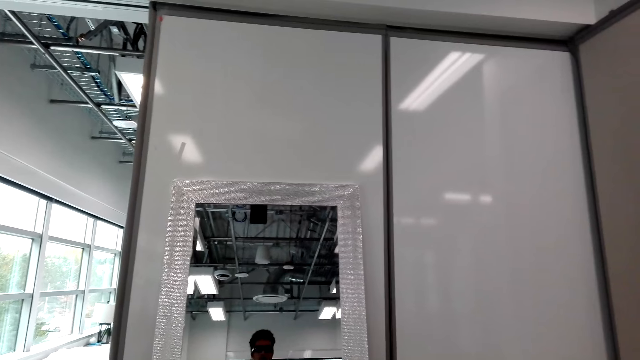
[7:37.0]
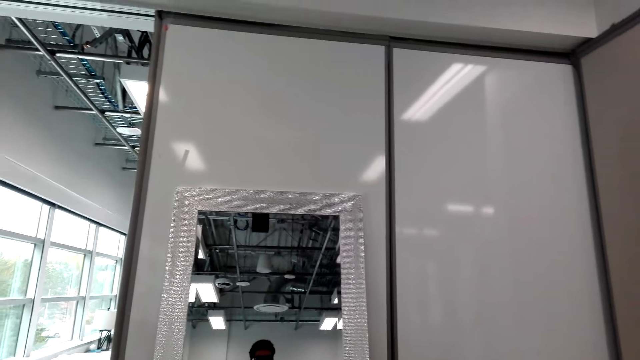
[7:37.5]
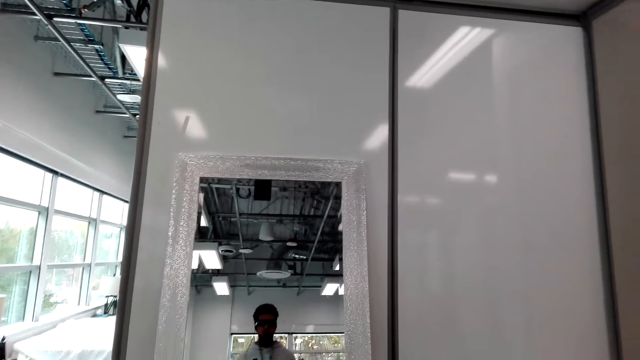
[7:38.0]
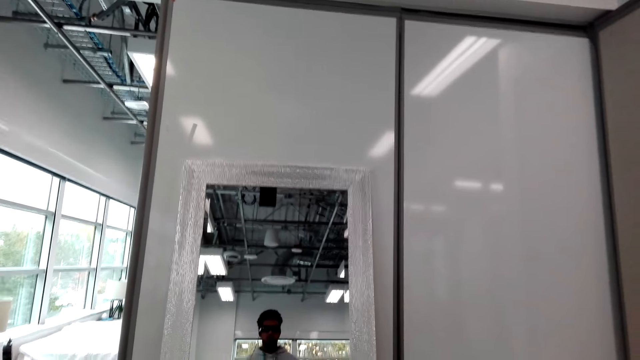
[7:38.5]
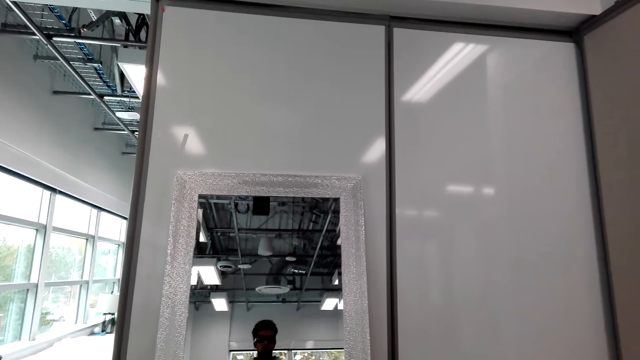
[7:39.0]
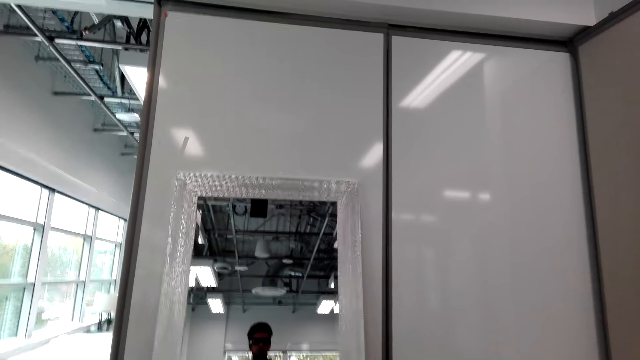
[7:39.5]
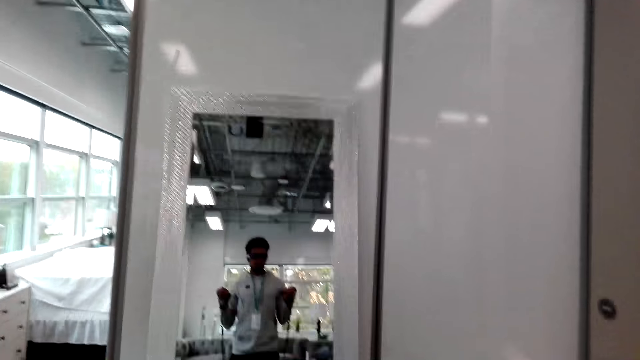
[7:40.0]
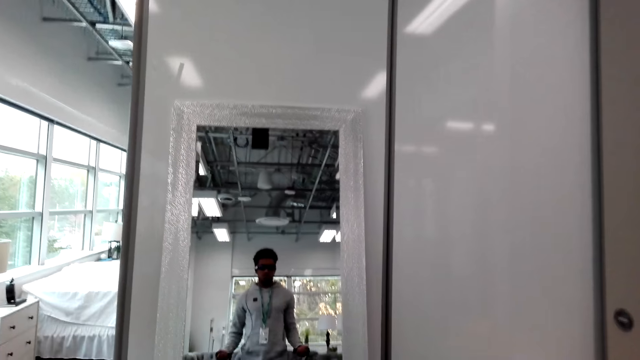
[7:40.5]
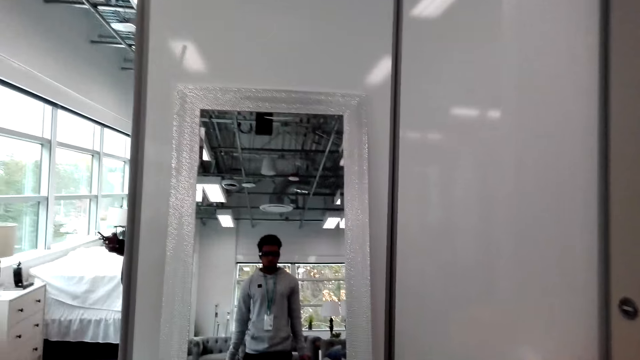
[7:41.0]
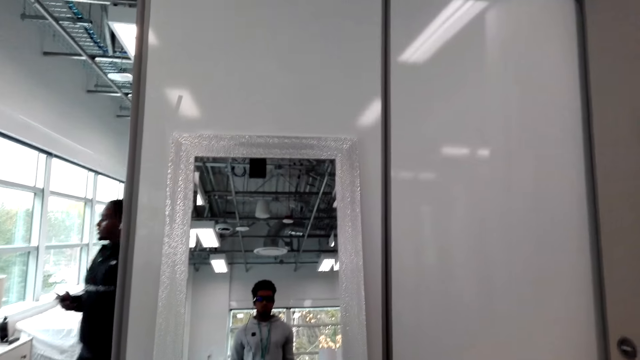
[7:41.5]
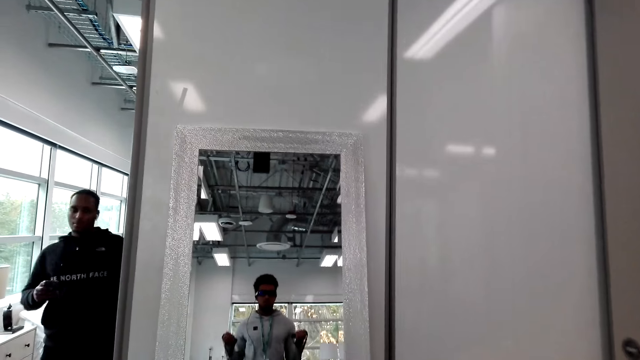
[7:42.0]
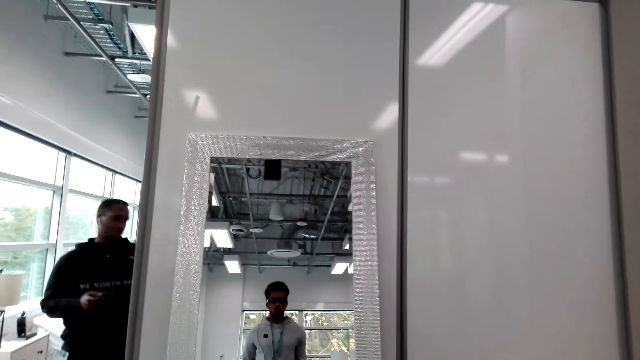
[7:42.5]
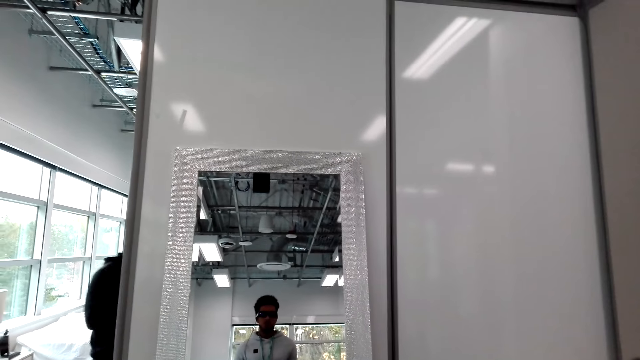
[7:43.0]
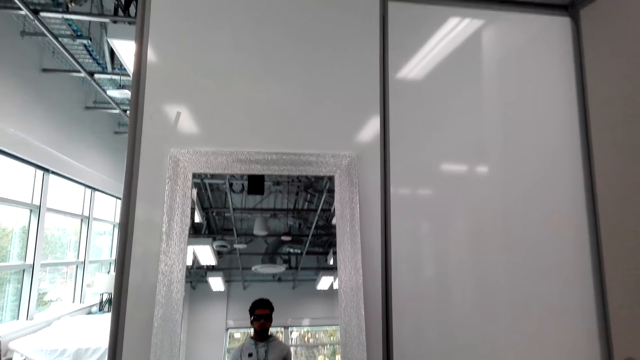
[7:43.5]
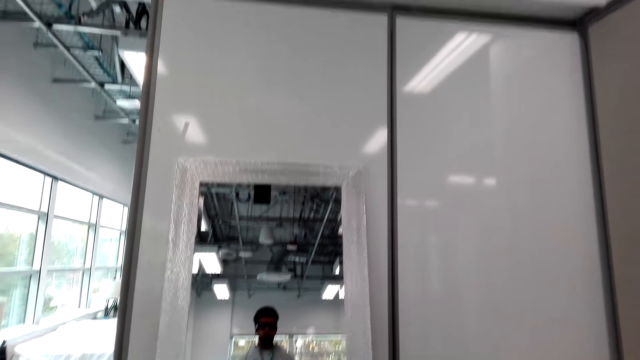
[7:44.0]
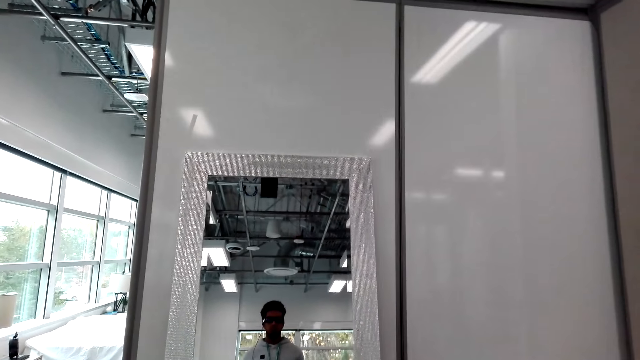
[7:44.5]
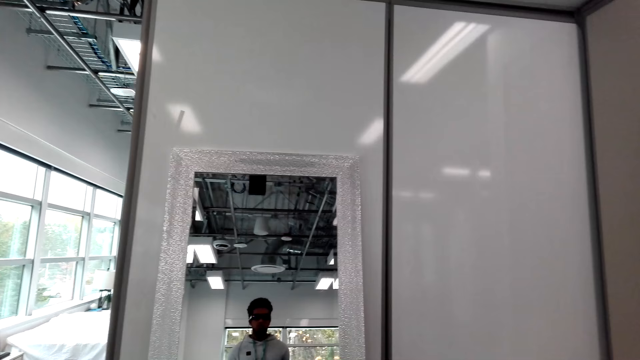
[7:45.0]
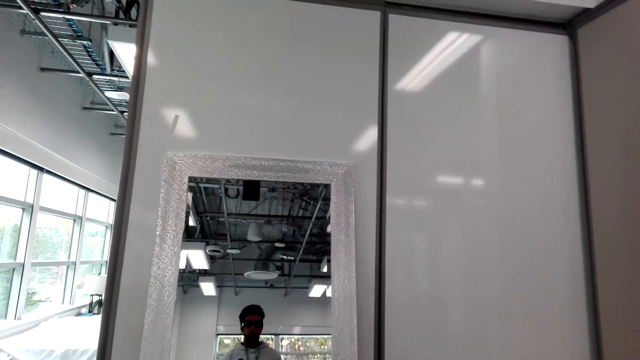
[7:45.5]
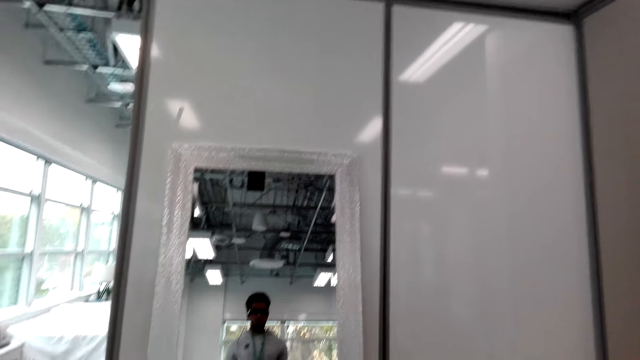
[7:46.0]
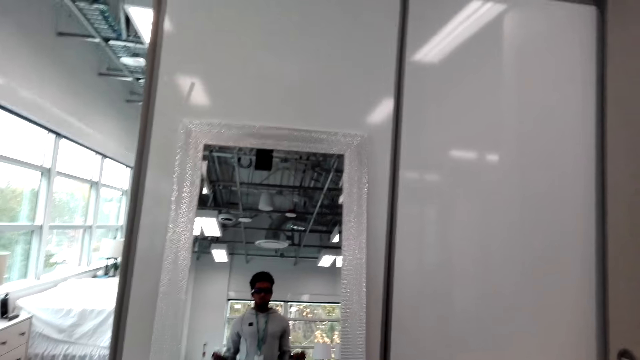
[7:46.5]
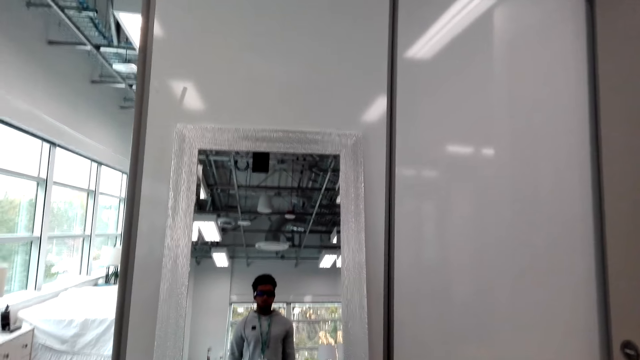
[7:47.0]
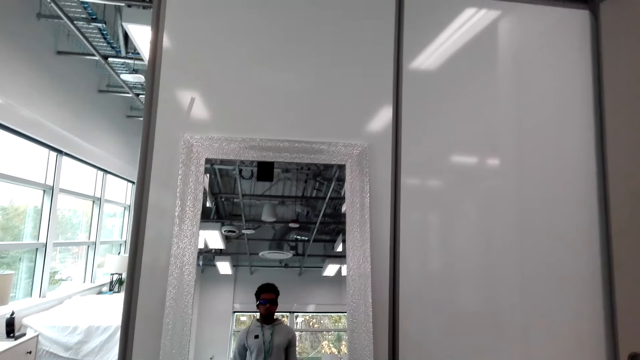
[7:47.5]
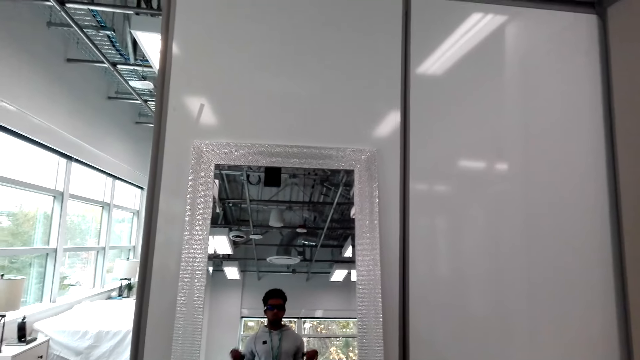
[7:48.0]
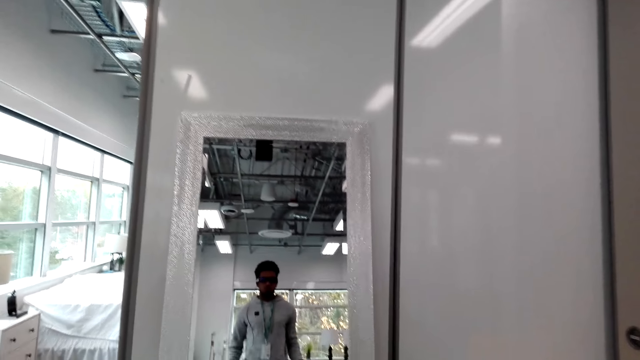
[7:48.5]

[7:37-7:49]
The camera wearer walks around. They look at the mirror. They pull the rope.

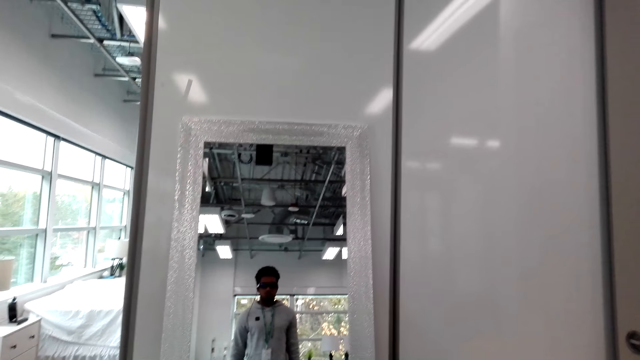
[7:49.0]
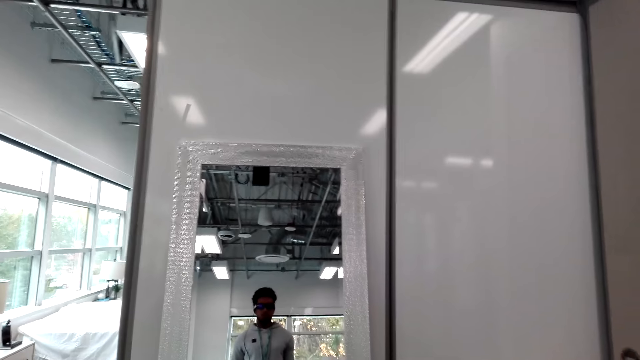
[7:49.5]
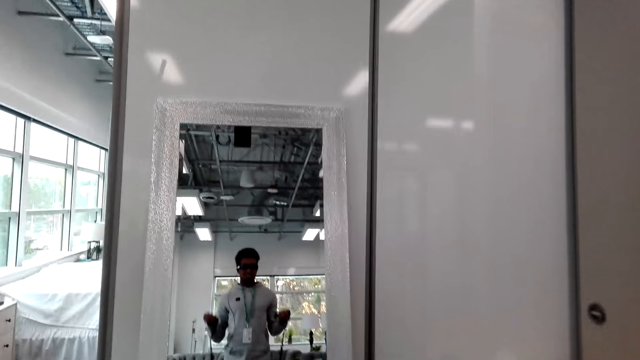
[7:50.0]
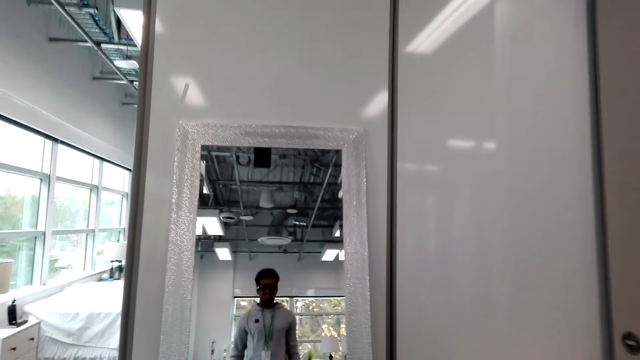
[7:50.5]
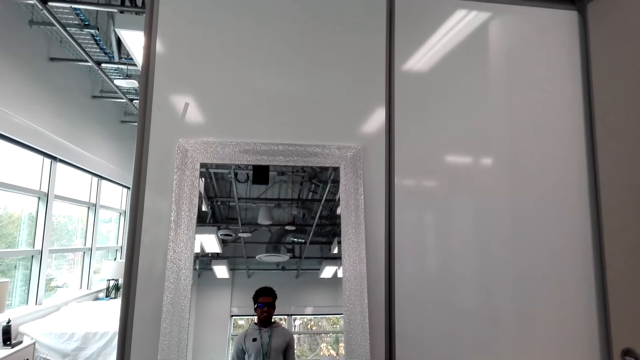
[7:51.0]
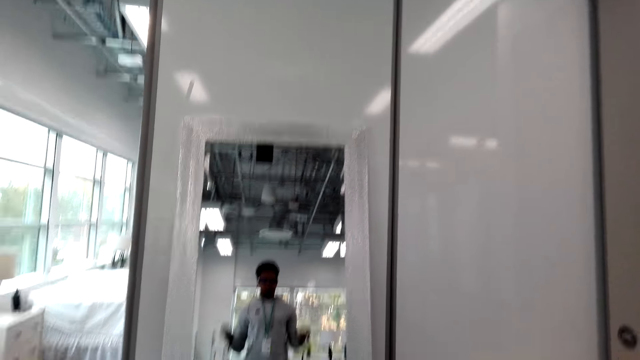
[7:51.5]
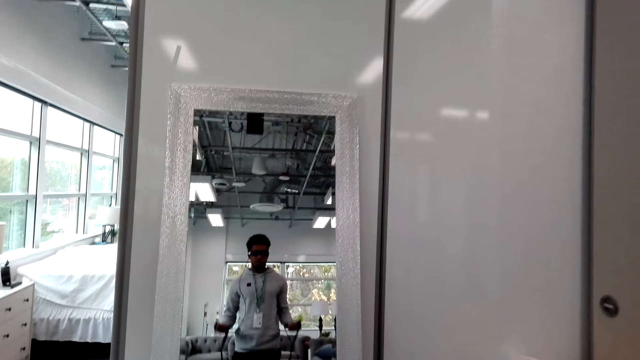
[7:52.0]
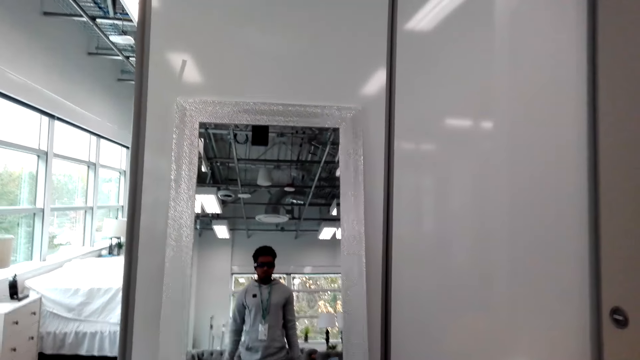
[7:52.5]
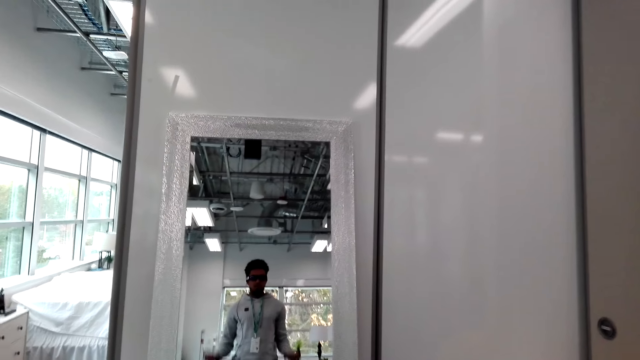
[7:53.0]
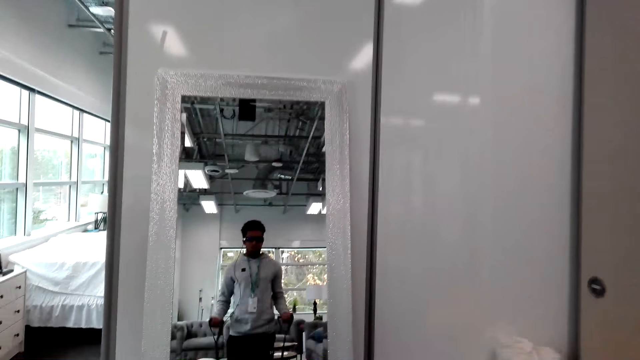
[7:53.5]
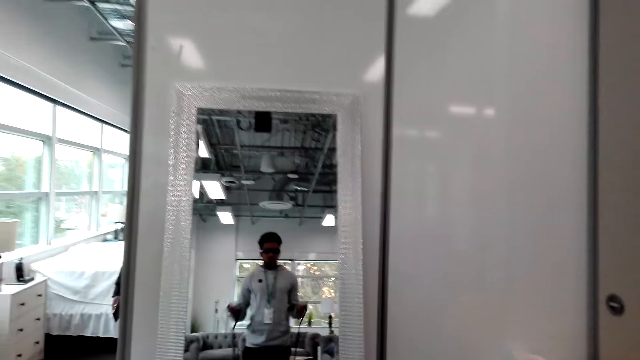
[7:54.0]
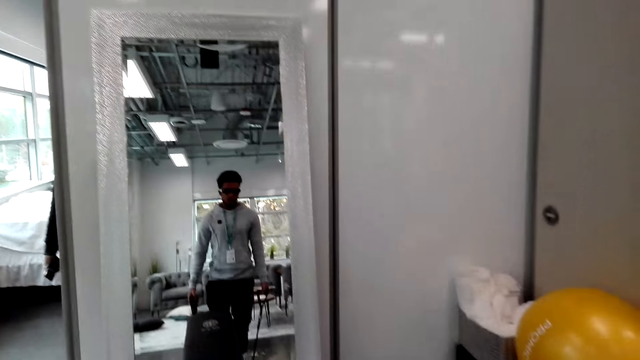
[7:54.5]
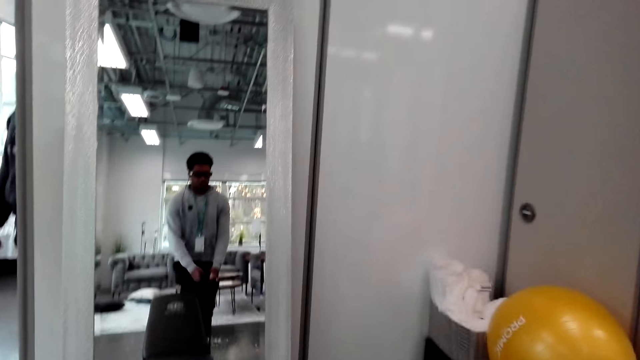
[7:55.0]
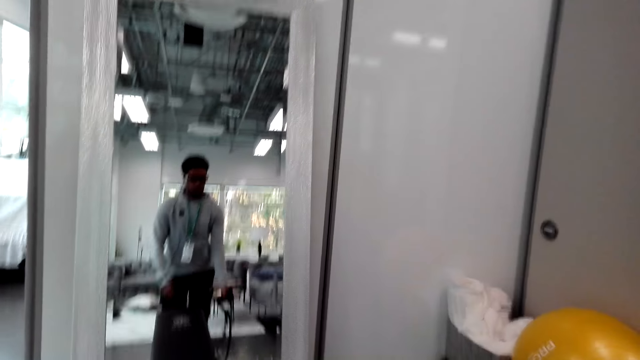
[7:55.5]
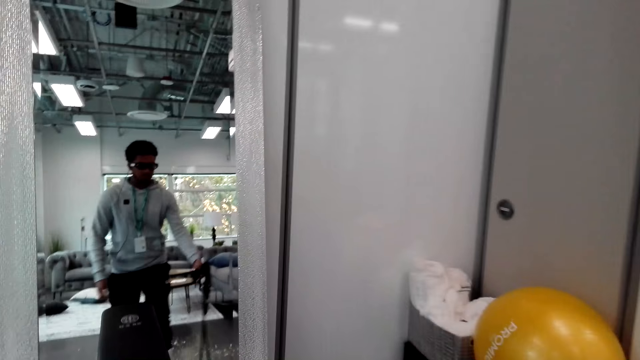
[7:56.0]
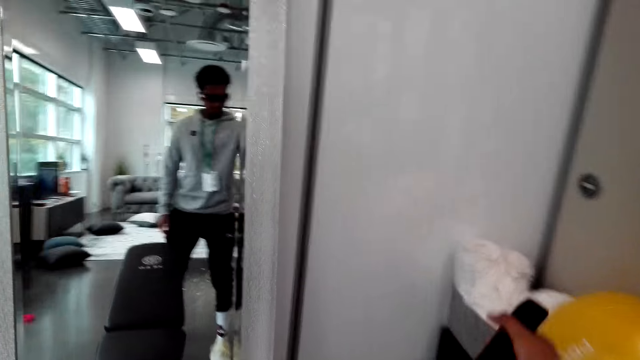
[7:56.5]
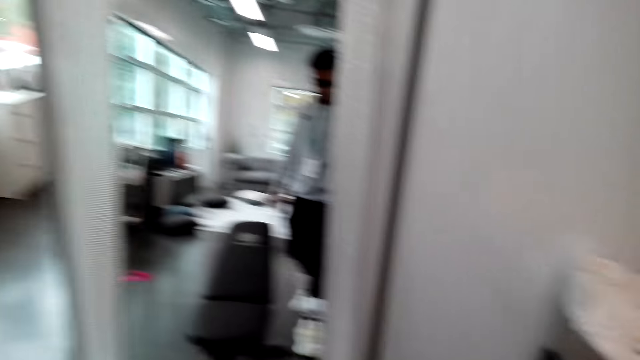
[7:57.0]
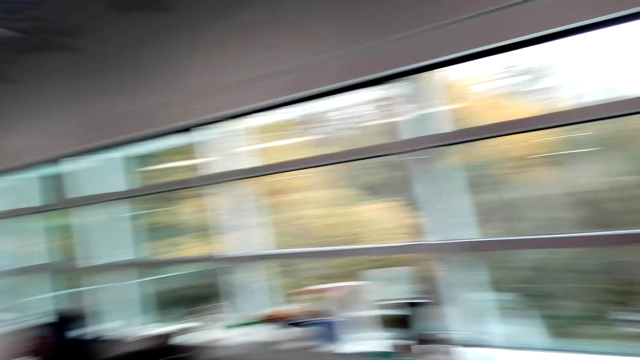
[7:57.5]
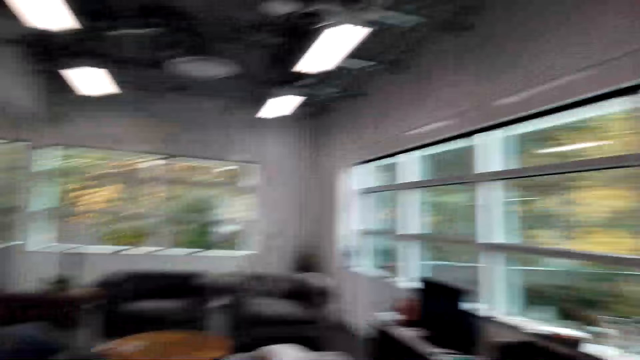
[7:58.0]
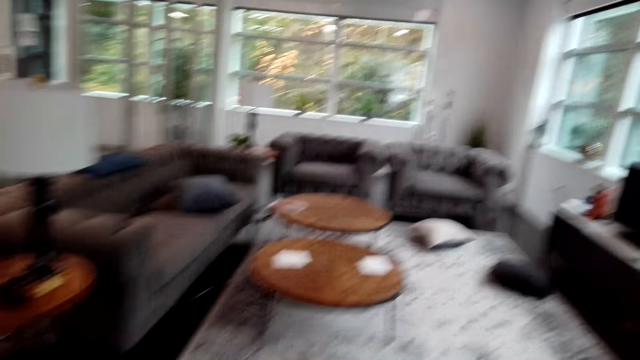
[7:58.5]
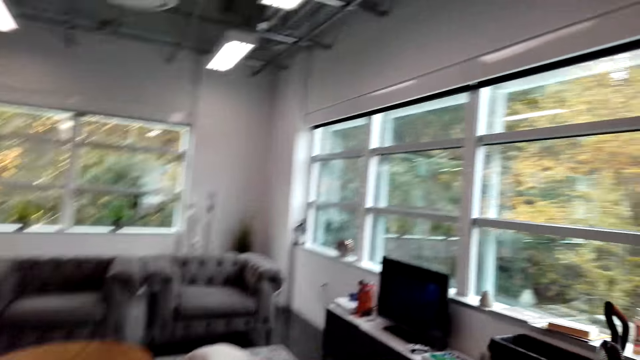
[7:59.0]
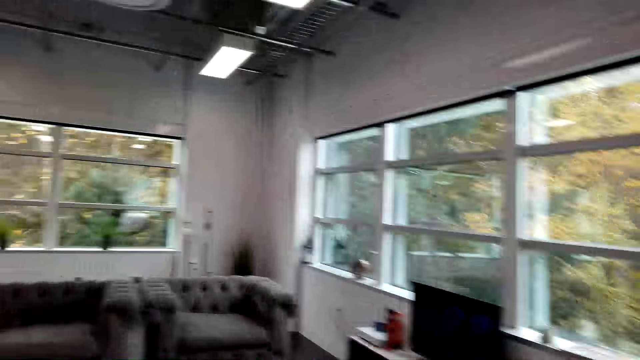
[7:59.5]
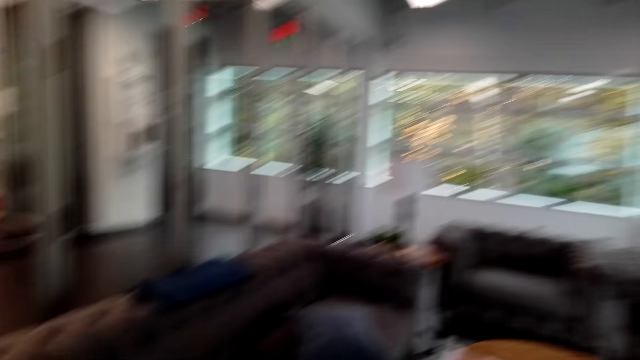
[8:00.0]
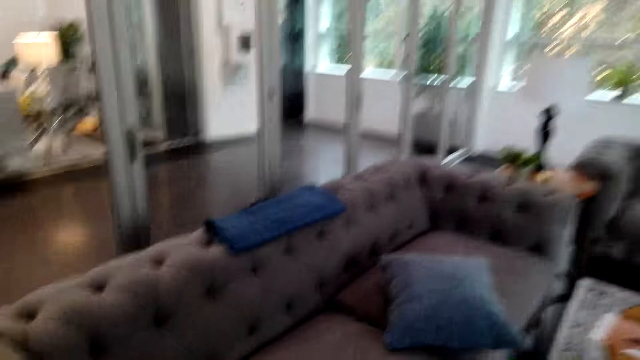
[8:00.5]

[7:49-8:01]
The camera wearer moves the rope. They move both hands. They lift the rope. They drop the rope. They look around. They walk in the house.
